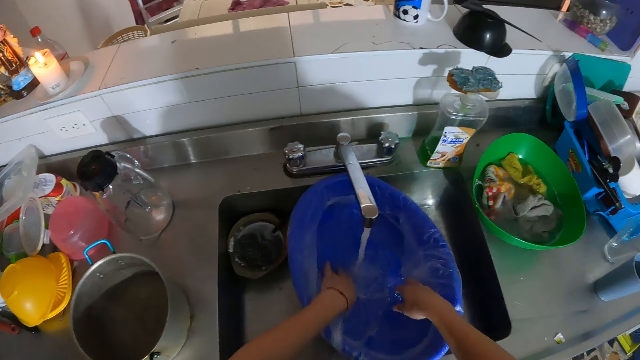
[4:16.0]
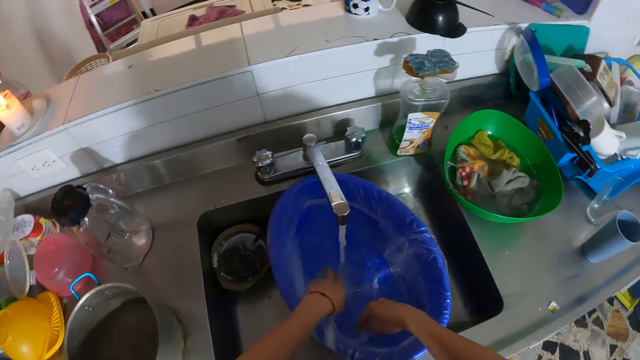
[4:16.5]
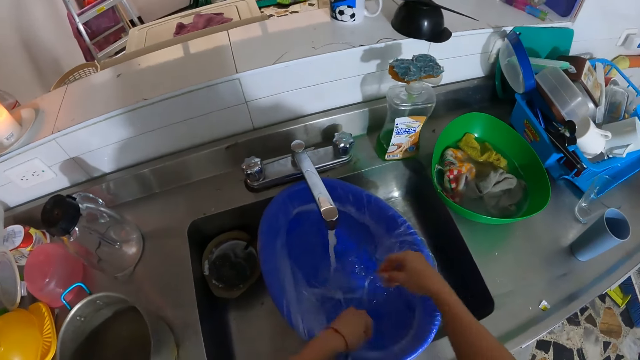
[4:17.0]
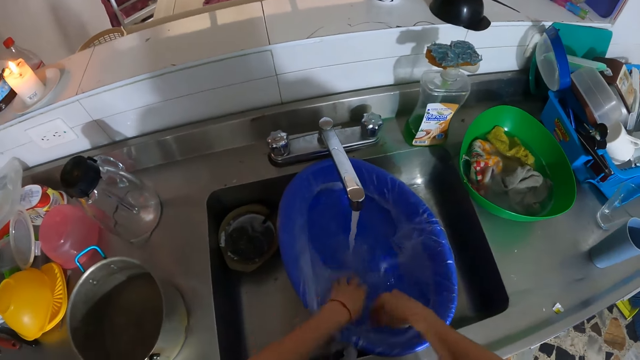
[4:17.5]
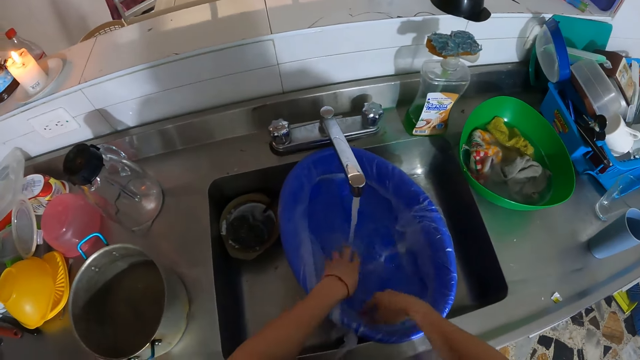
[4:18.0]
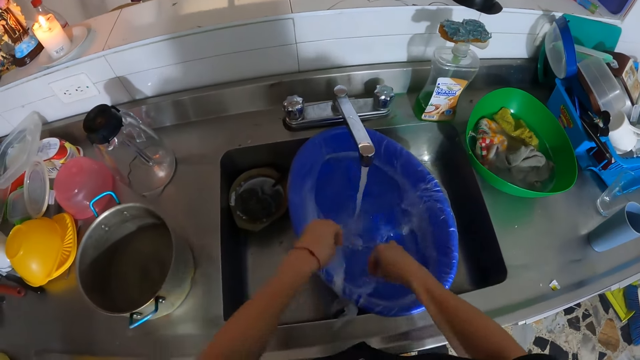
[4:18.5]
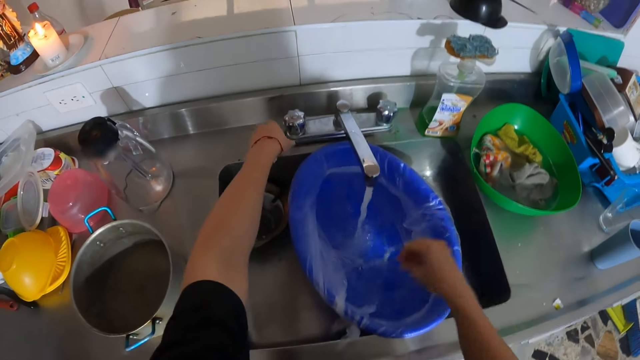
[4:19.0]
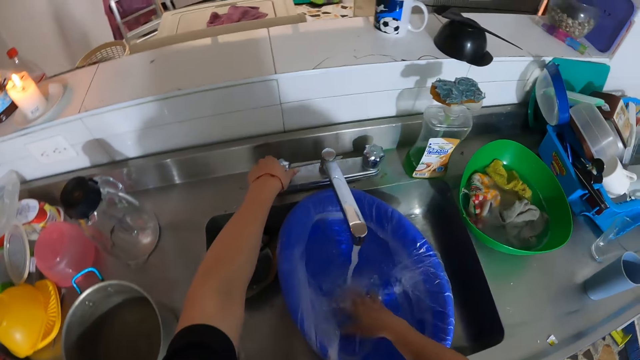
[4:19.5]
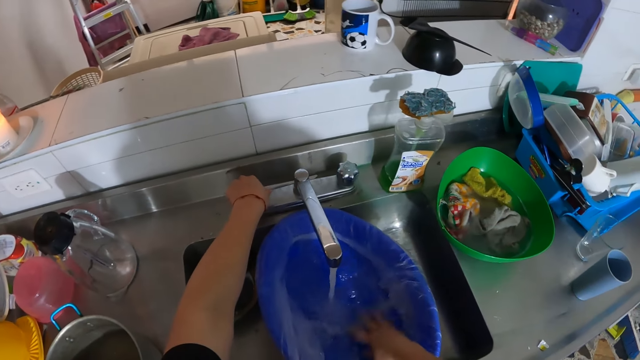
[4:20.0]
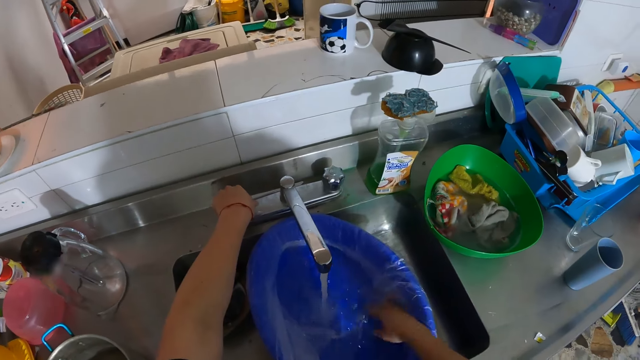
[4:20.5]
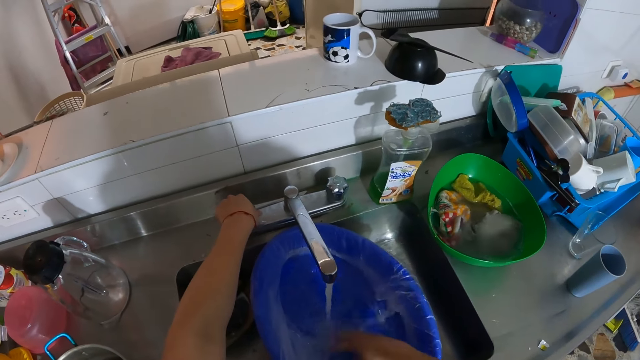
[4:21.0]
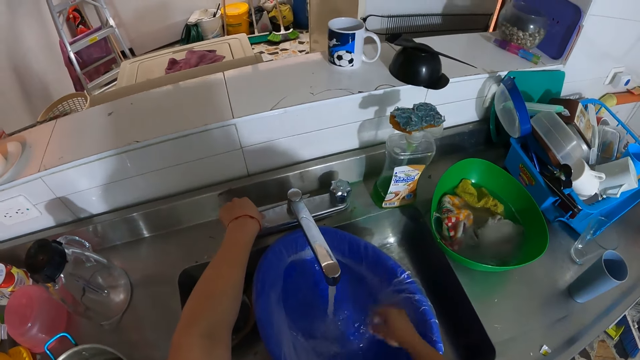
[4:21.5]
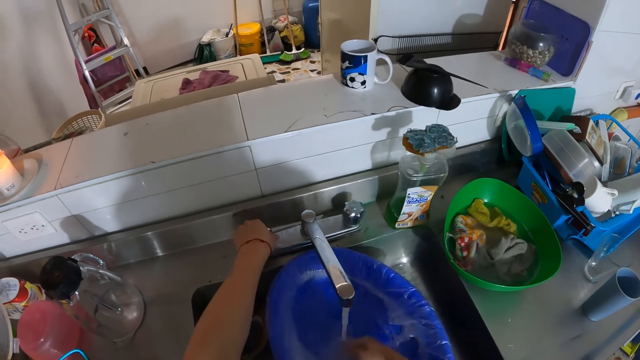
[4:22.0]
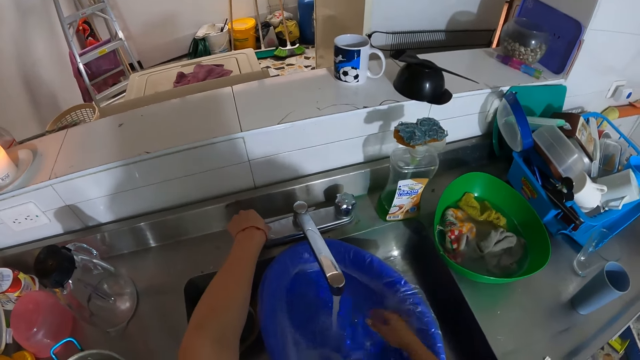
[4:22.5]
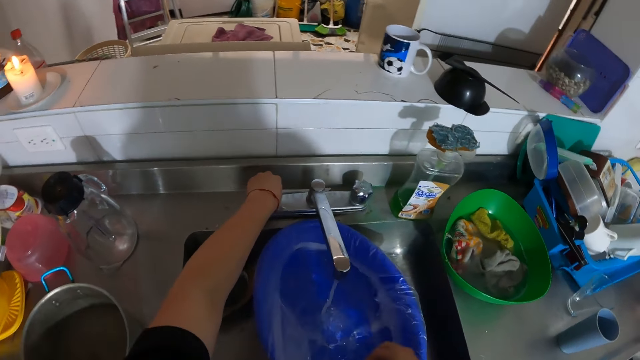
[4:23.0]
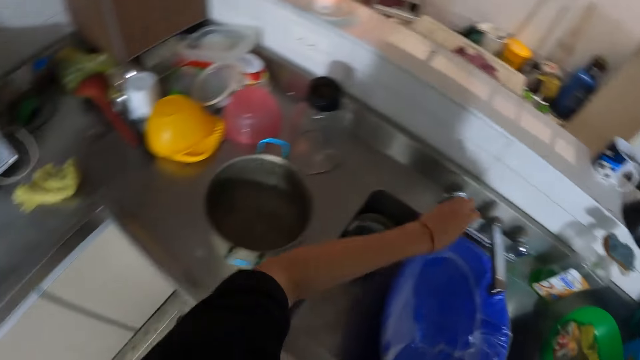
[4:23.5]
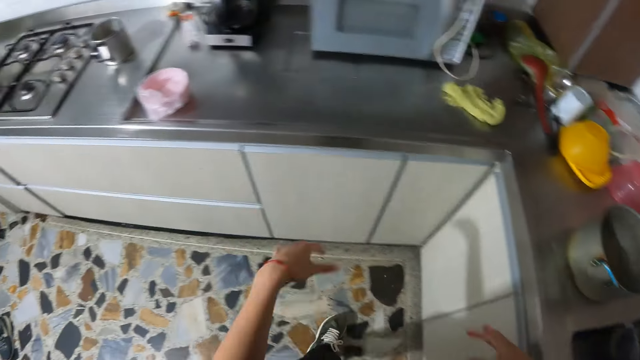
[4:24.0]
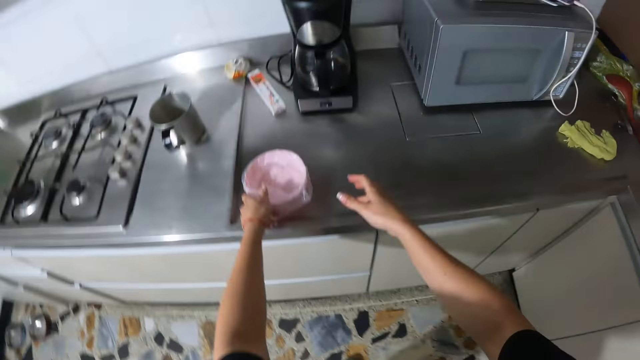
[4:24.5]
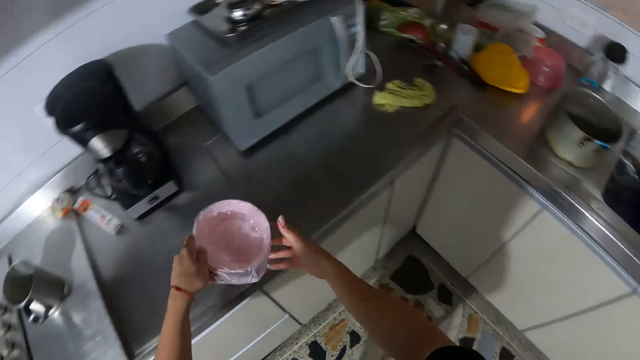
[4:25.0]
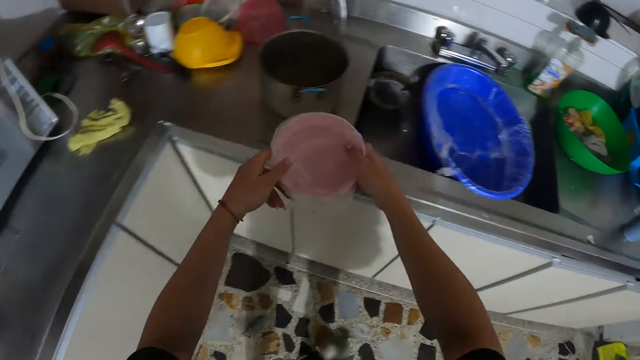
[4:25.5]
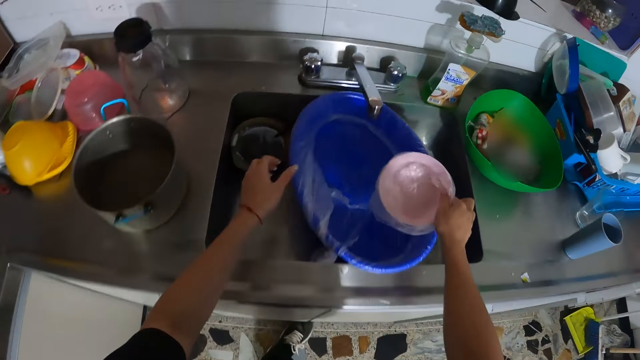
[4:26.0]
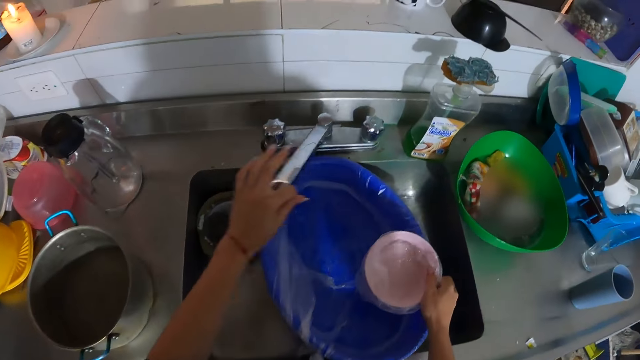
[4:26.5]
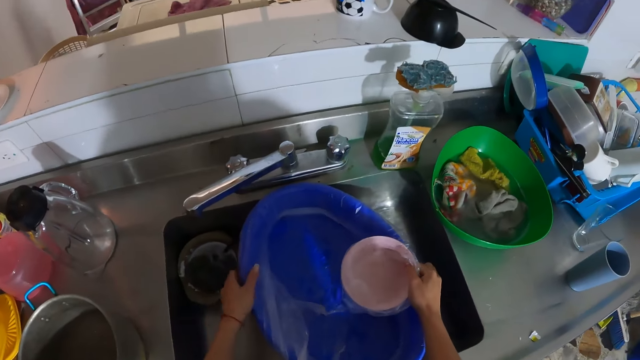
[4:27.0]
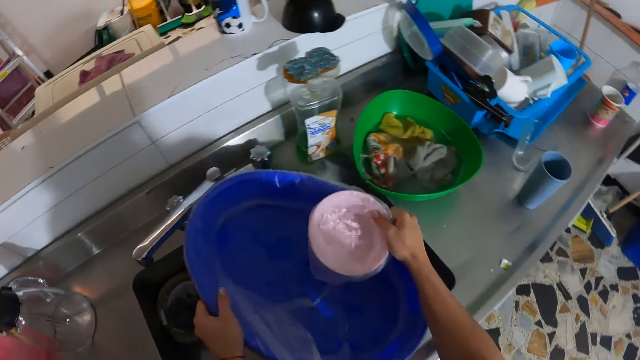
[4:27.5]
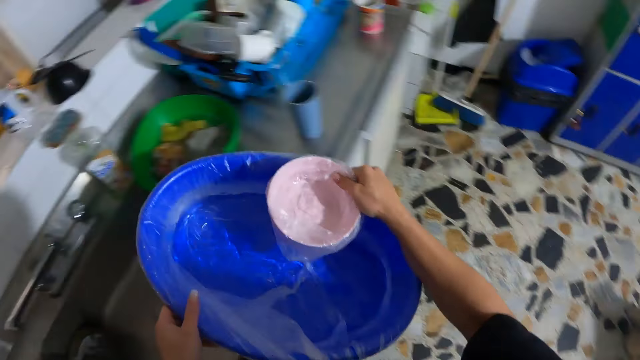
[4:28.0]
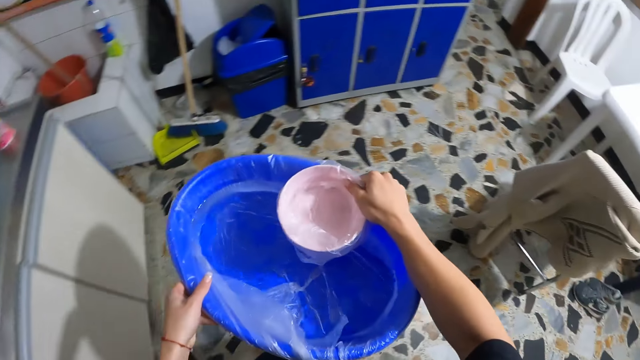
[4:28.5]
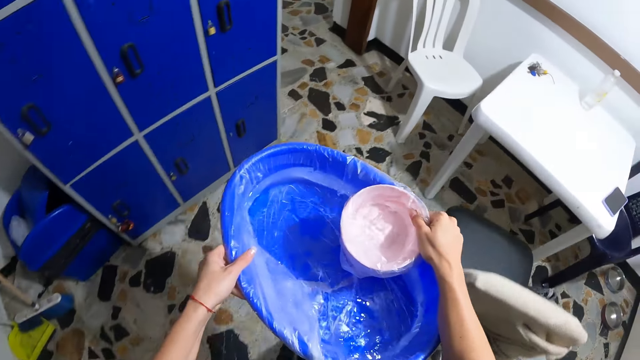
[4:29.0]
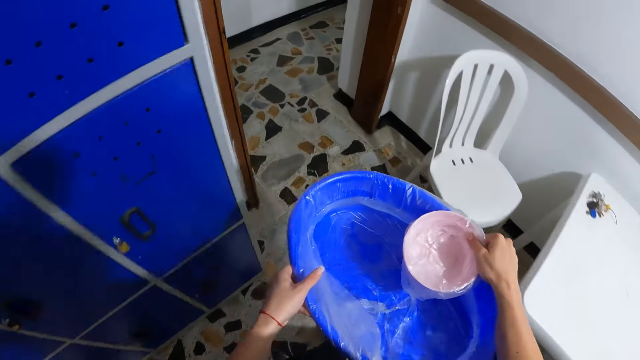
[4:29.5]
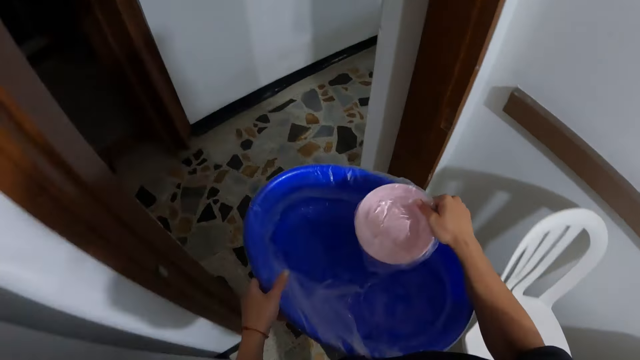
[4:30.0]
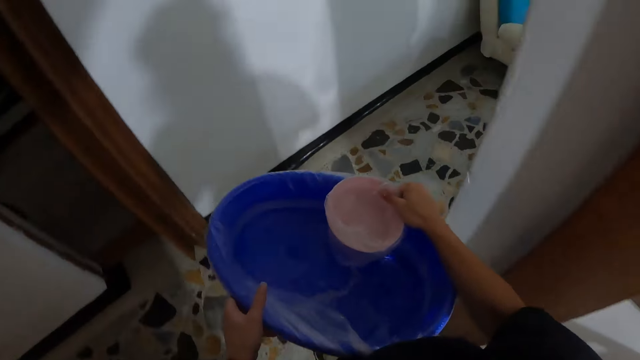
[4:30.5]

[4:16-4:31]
The camera wearer stirs the water in the big bowl wrapped with the polythene bag with both hands. She touches the water in the basin. She moves her hand. She stirs the water in the big bowl wrapped with the polythene bag with her right hand. She holds the tap on the kitchen sink with her left hand. She touches the water in the basin. She closes the tap on the kitchen sink with her left hand. She walks around the house. She picks the small bowl wrapped with the polythene bag from the kitchen counter with her left hand. She passes the small bowl wrapped with the polythene bag from her left hand to her right hand. She walks around the house. She adjusts the tap on the kitchen sink with her left hand. She carries the big bowl wrapped with the polythene bag and the bowl with both hands. She walks around the house. She walks to the salon.

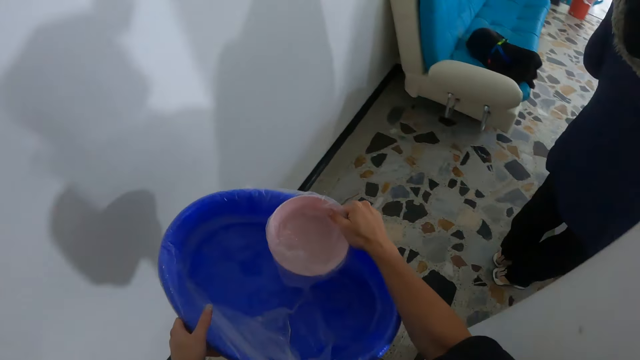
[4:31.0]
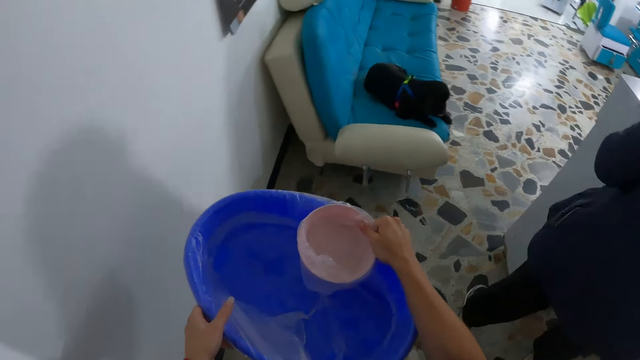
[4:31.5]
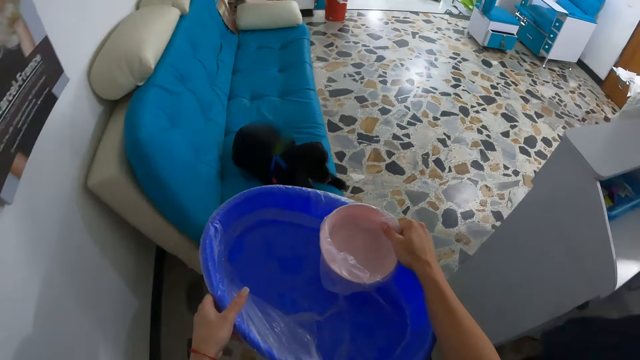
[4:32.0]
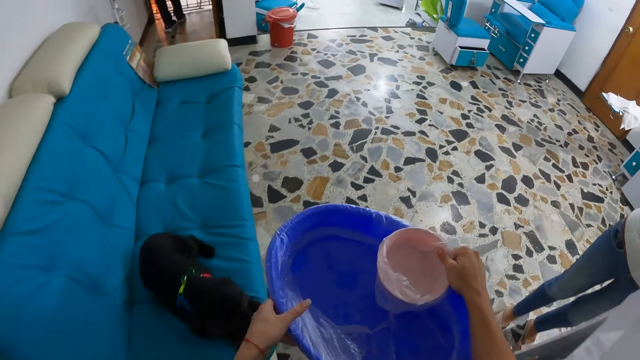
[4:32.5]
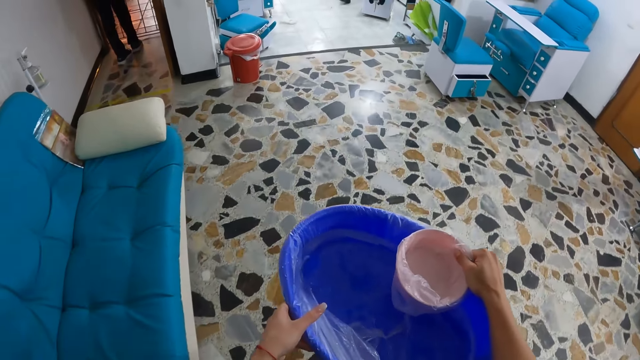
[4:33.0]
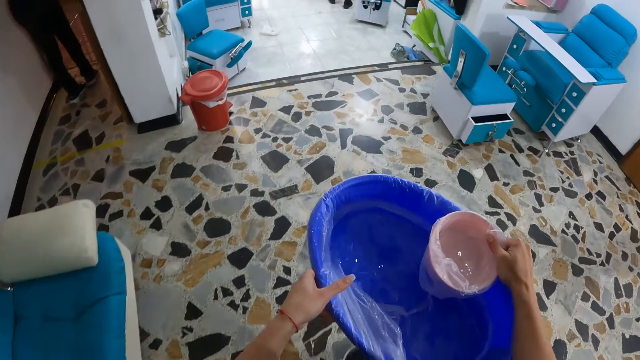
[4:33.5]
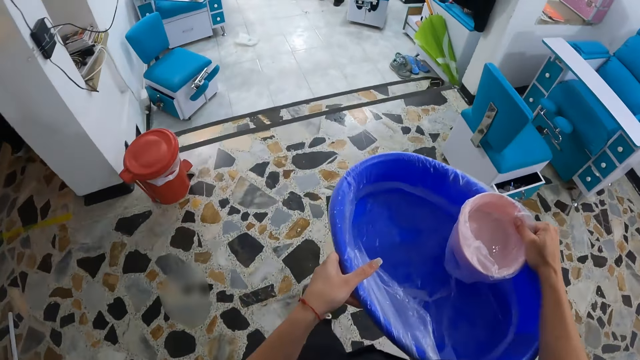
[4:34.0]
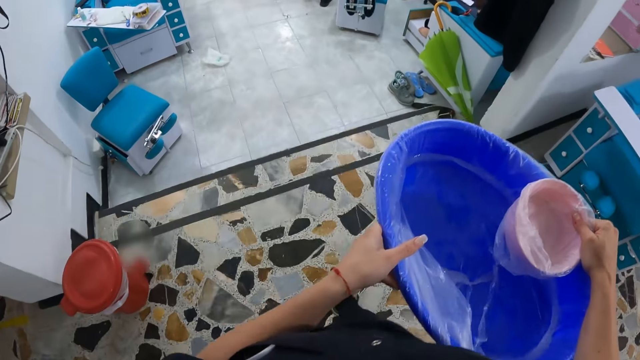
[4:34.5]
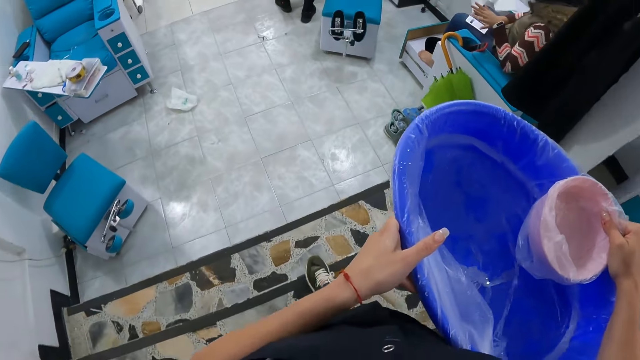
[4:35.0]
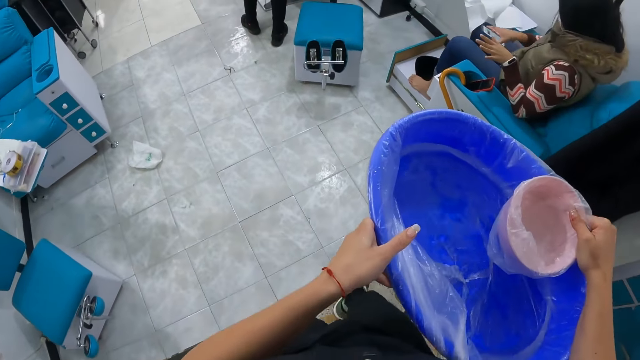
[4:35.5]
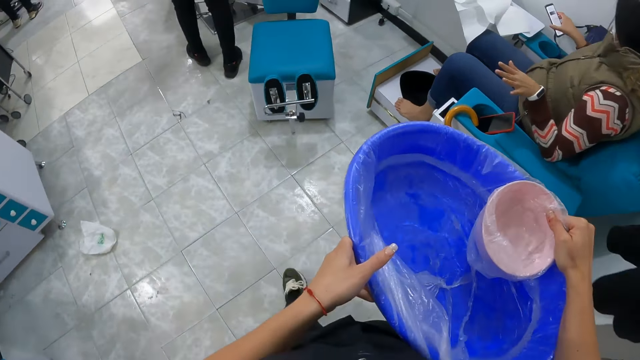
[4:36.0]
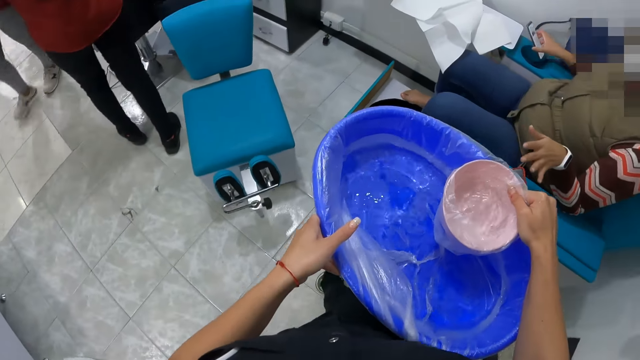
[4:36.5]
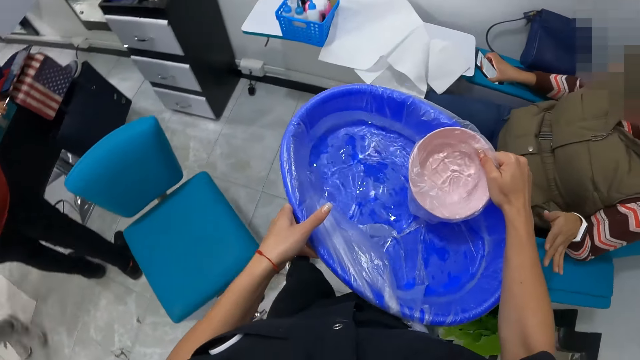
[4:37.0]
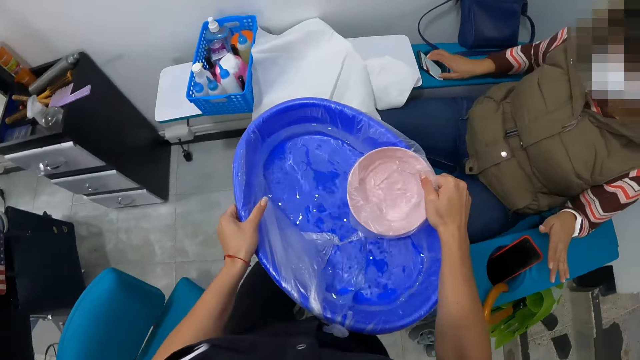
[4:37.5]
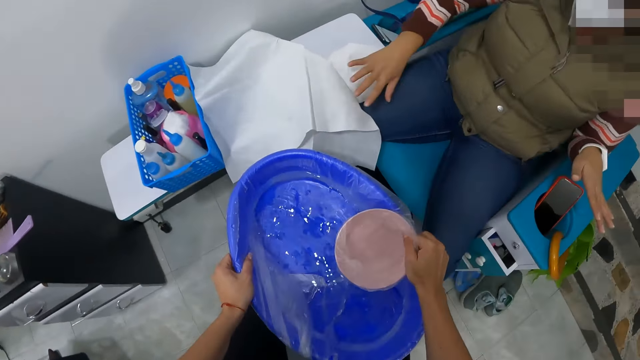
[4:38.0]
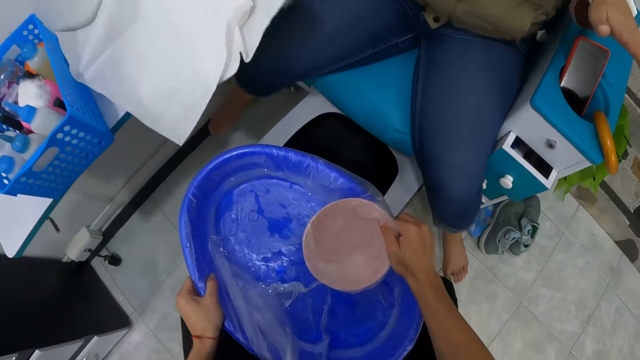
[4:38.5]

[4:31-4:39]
The woman picks the phone from her left leg with her right hand. She drops the phone on the chair arm with her right hand. She adjusts the white paper on the chair with her right hand.
